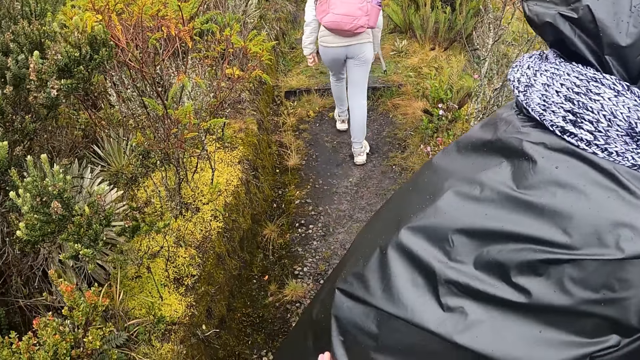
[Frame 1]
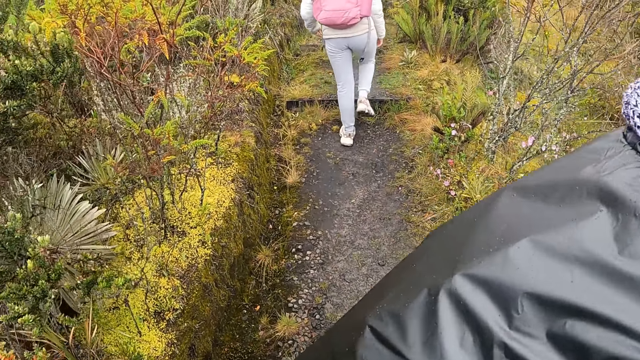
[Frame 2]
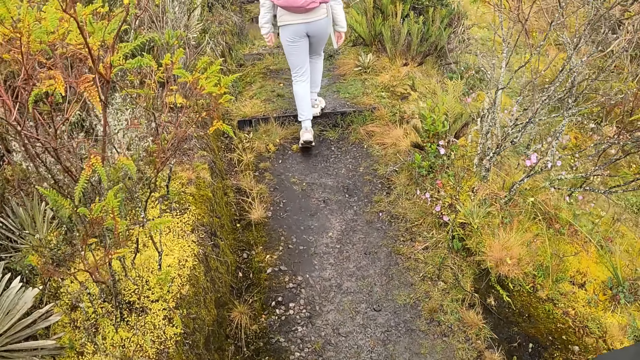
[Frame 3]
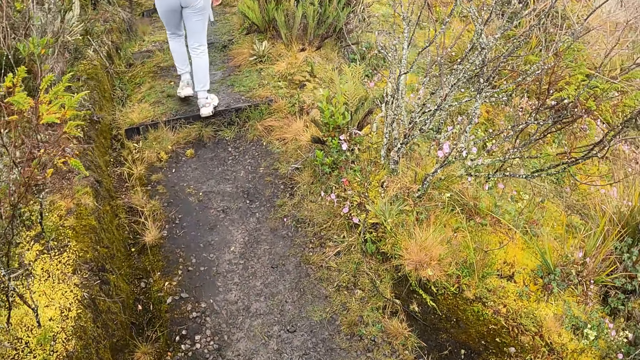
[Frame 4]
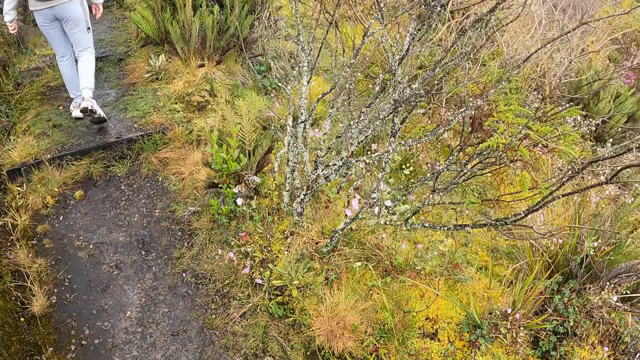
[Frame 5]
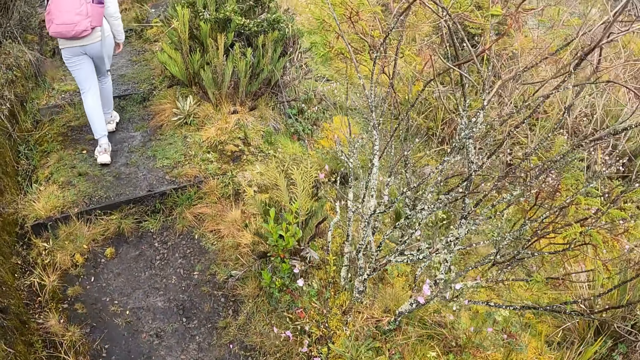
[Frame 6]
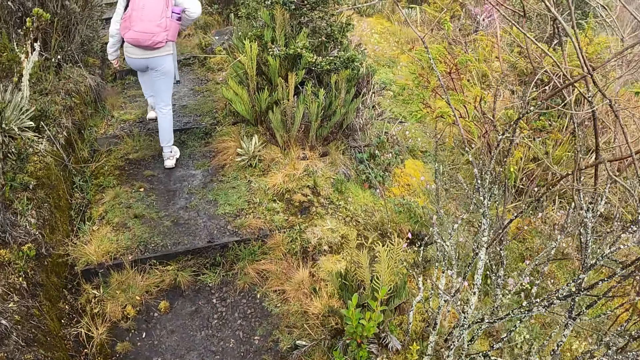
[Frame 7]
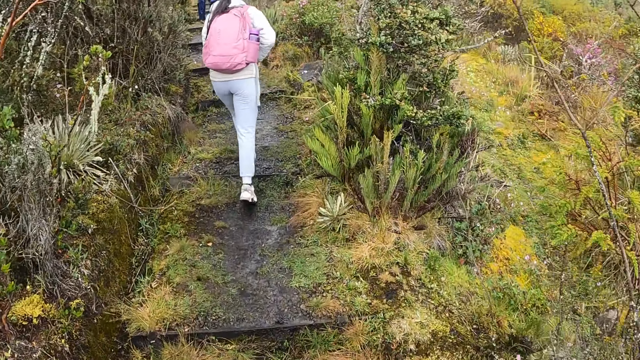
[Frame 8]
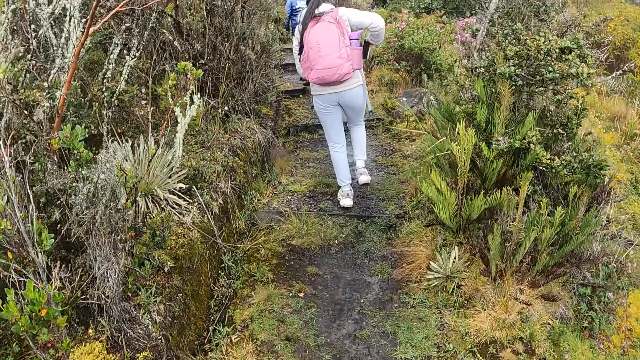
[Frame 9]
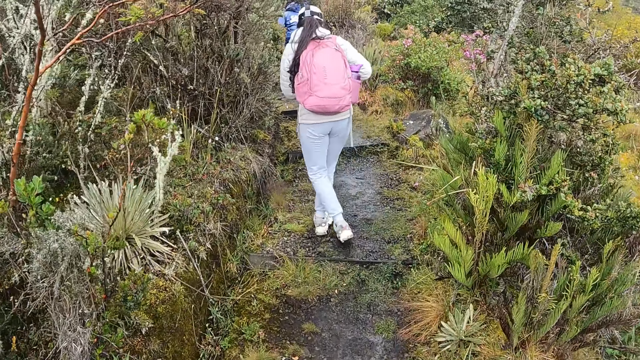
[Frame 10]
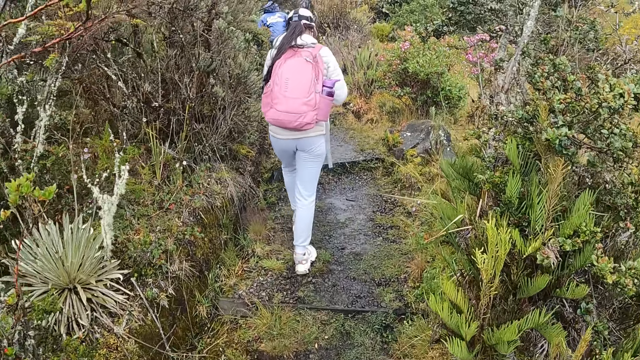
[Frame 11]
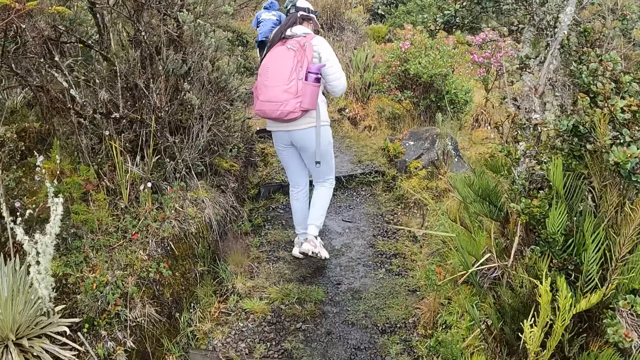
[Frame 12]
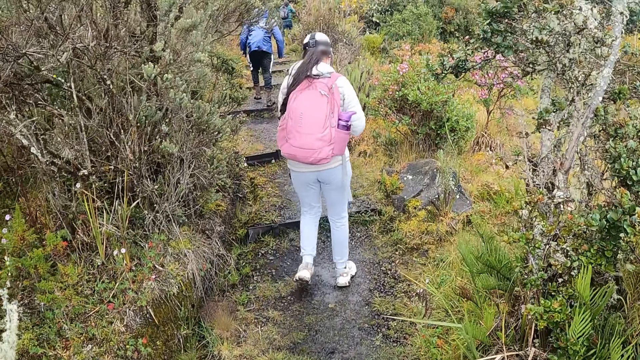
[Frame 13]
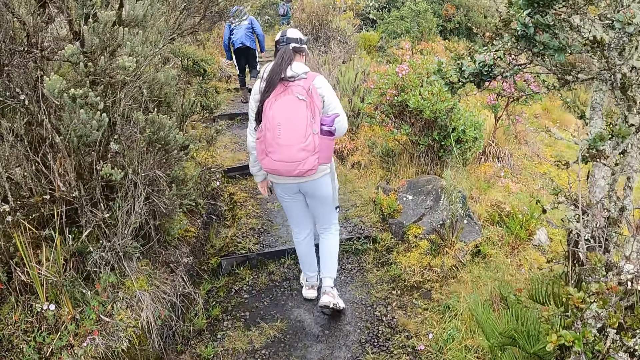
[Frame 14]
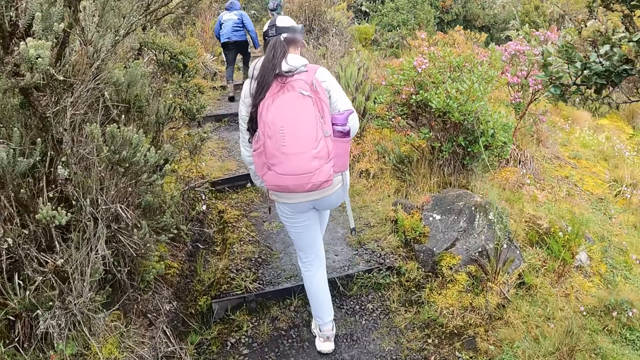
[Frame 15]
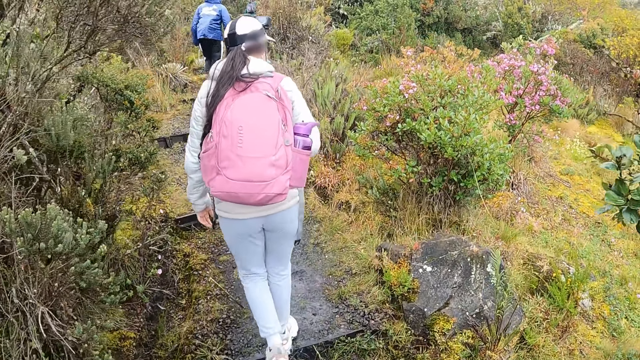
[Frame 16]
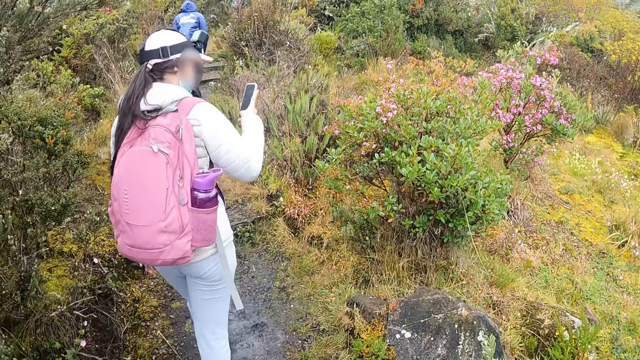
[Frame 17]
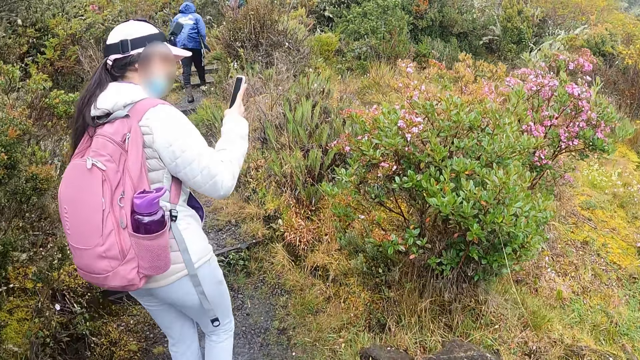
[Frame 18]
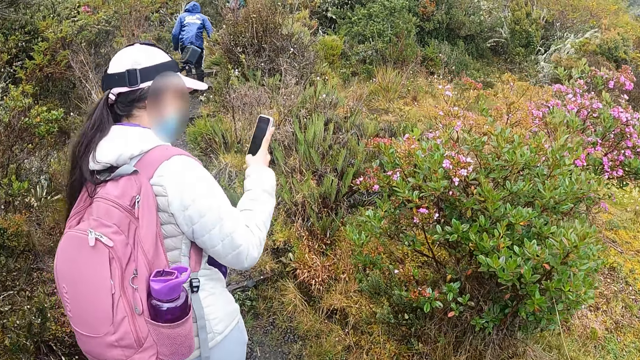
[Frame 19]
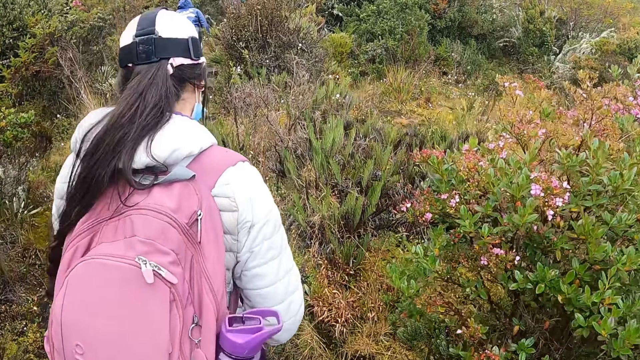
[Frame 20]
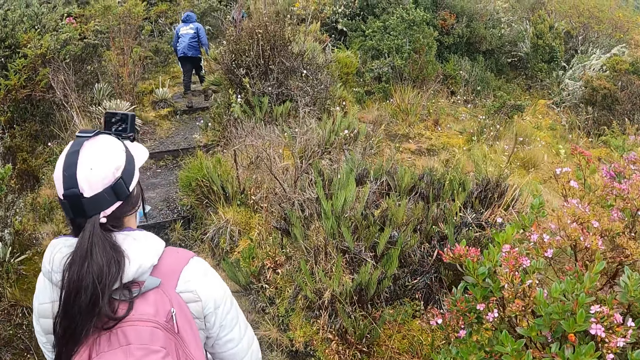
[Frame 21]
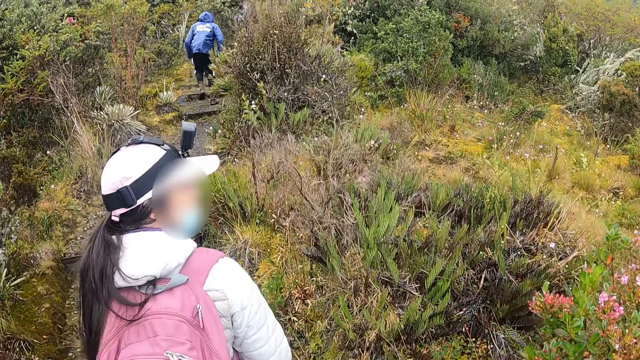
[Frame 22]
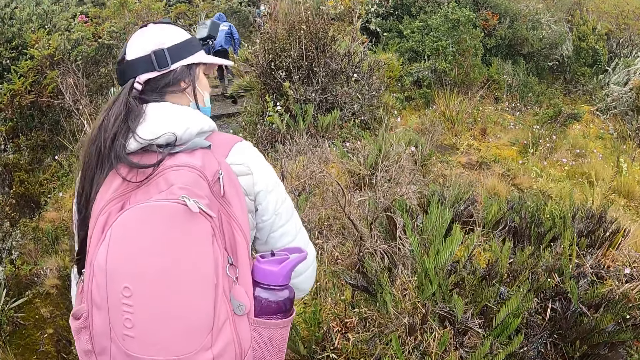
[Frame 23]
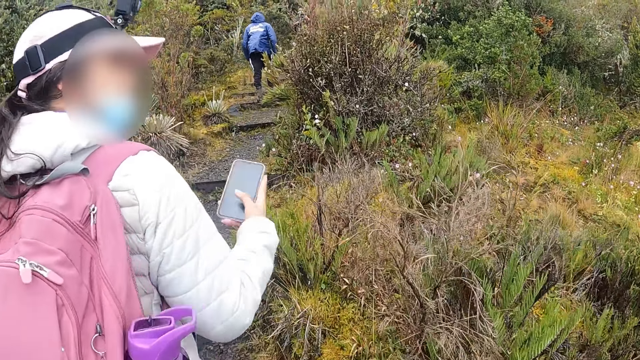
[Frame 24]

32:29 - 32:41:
The man operates the phone with both hands. The camera wearer climbs up the hill. The woman operates the phone with her right hand.

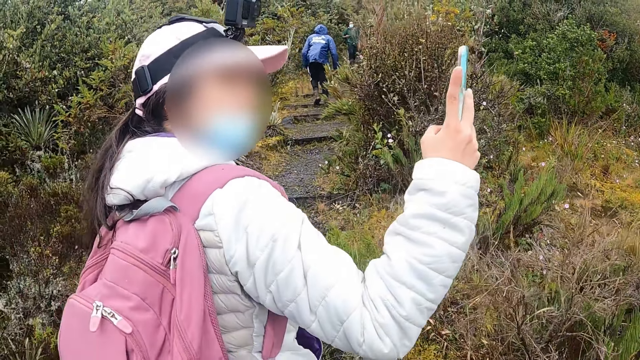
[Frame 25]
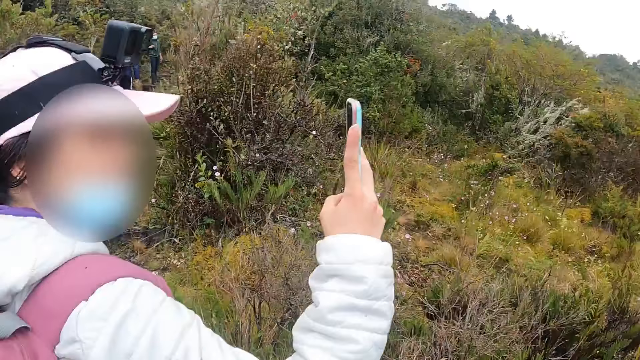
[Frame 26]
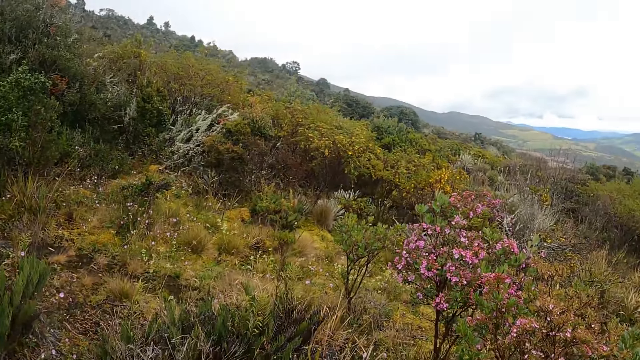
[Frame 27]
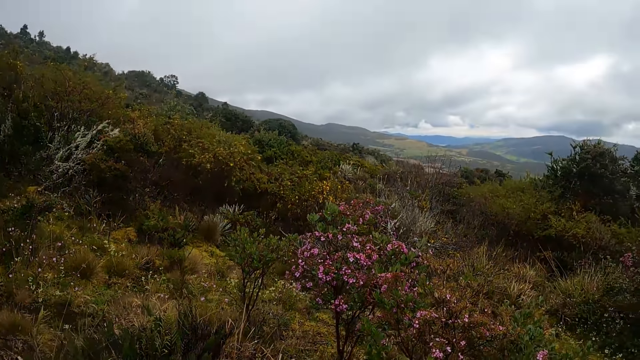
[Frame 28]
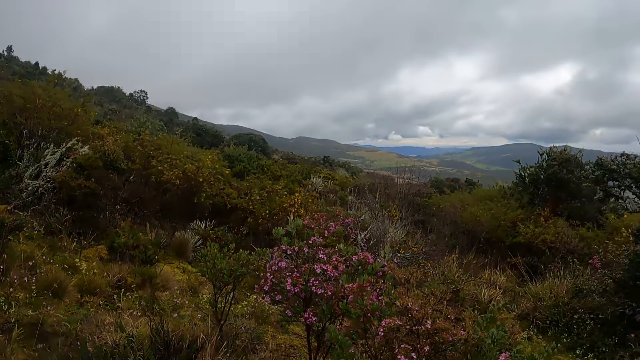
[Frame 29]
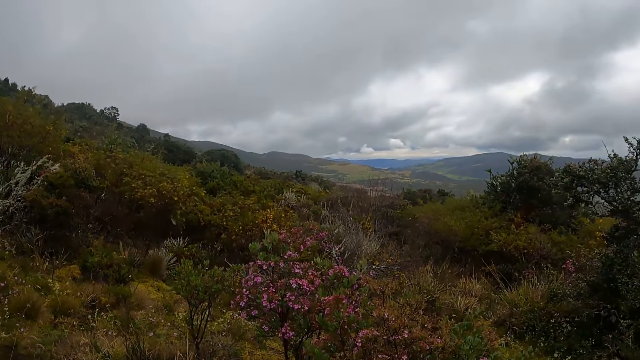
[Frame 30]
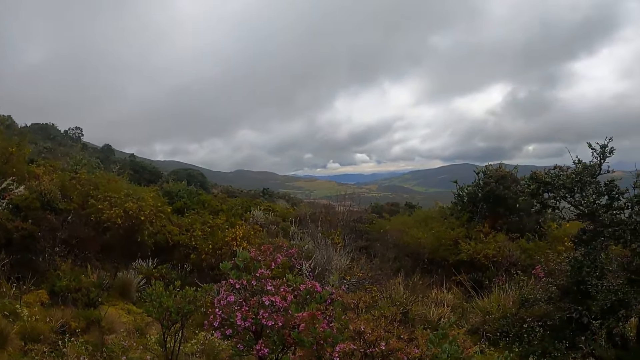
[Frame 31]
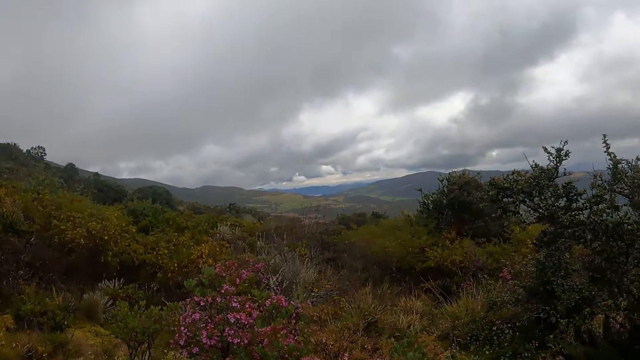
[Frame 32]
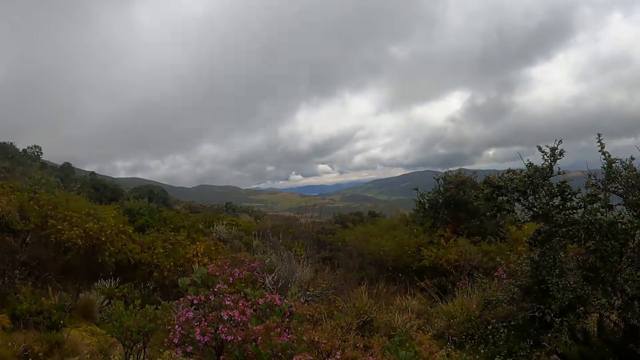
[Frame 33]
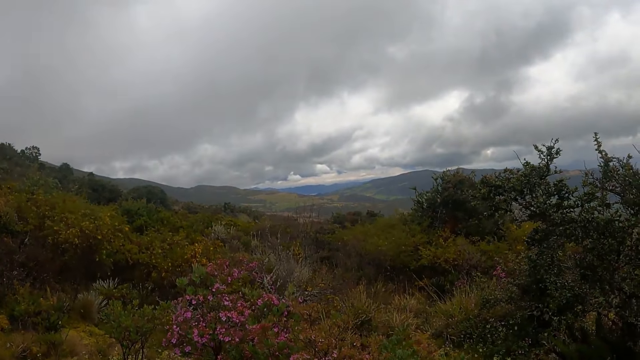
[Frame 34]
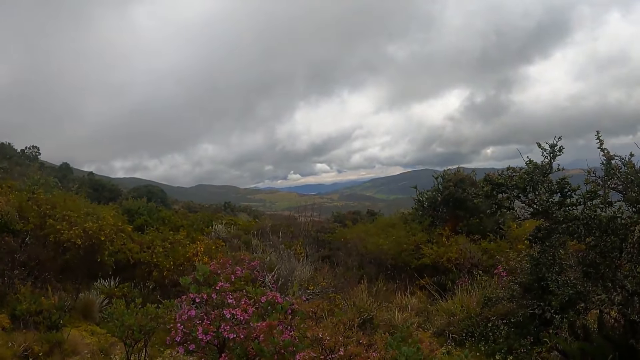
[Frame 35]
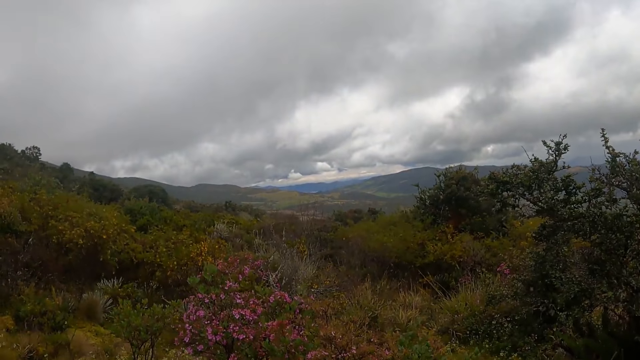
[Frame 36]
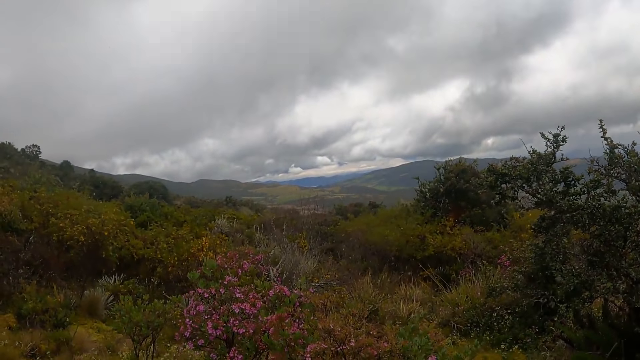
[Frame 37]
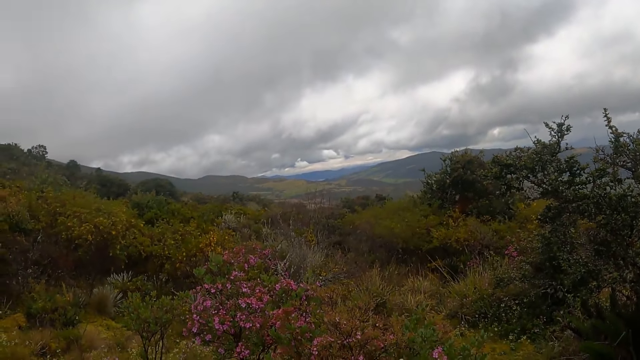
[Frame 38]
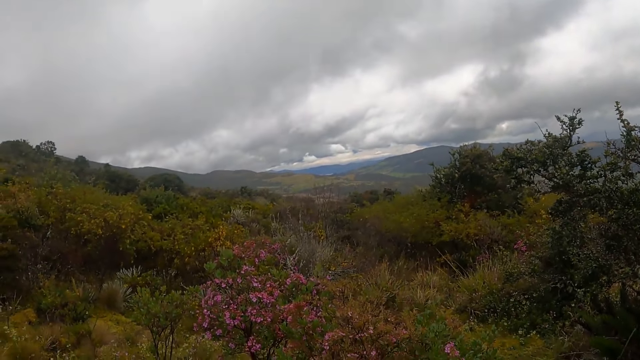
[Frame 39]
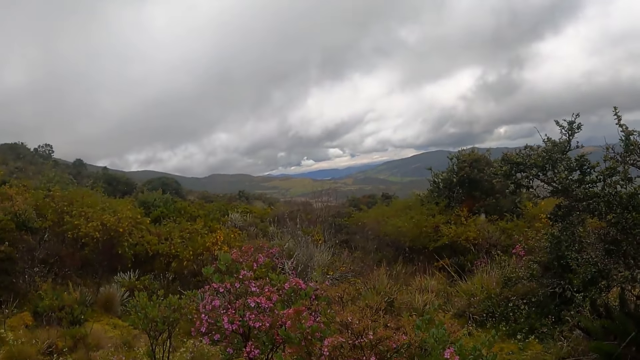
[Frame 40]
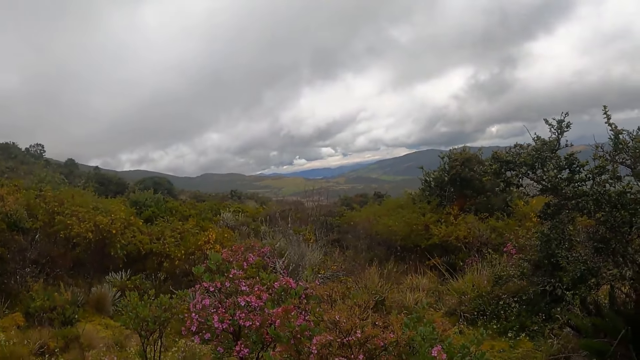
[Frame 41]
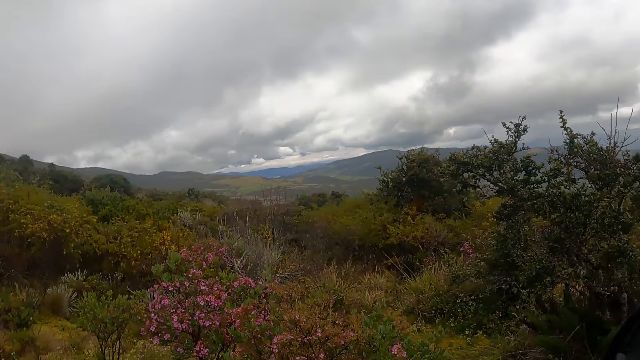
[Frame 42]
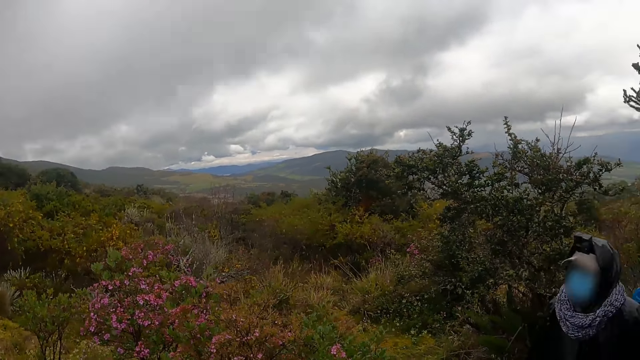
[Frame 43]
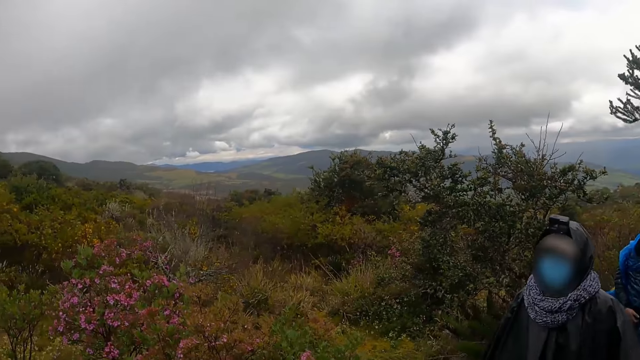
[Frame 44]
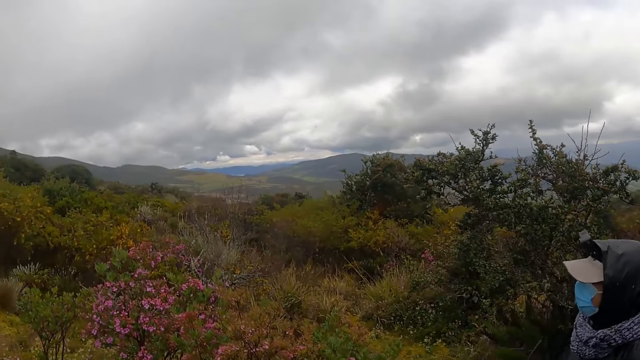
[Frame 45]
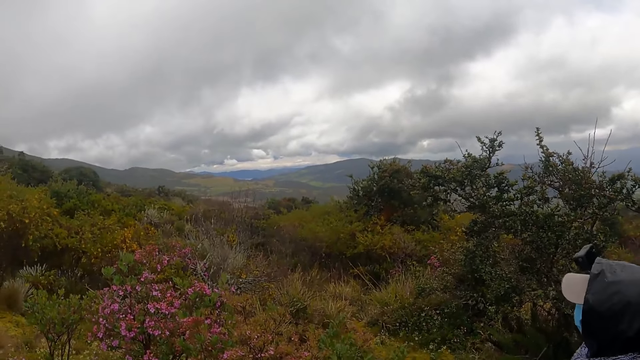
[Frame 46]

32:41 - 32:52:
The camera wearer looks around the mountain. They point at the mountain. They look around the mountain.
